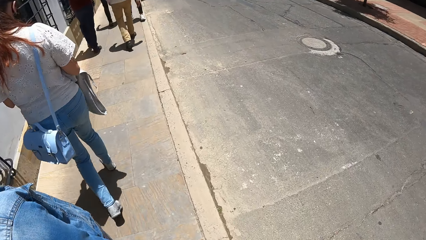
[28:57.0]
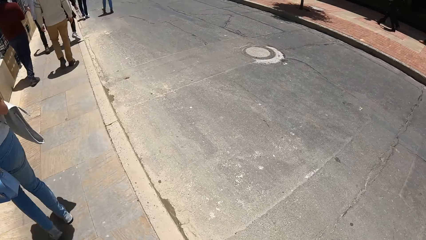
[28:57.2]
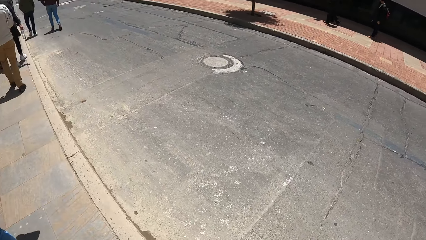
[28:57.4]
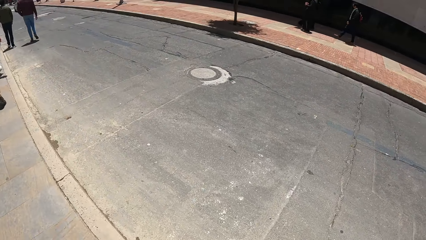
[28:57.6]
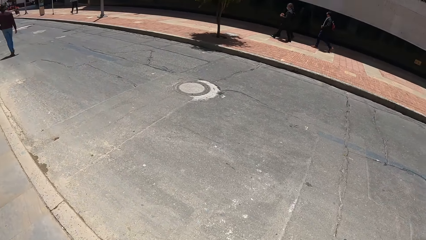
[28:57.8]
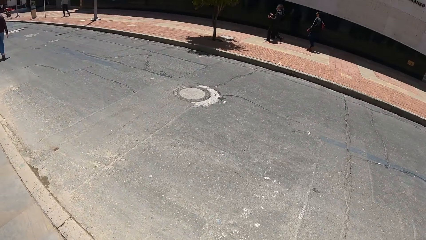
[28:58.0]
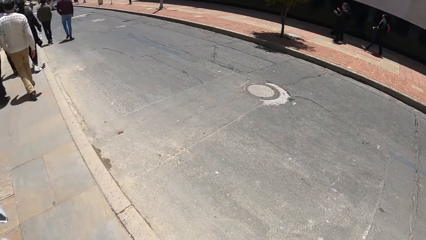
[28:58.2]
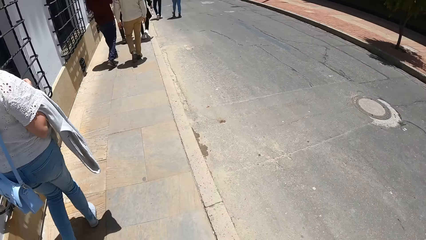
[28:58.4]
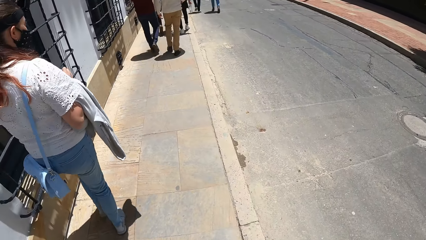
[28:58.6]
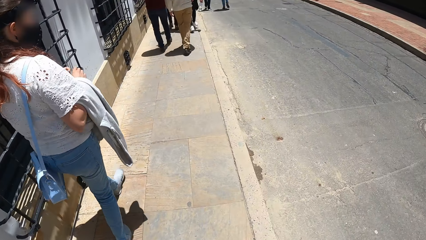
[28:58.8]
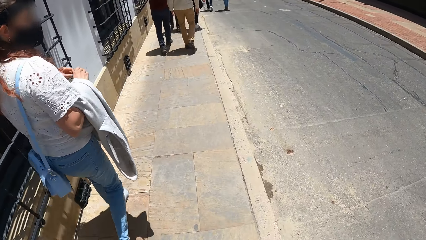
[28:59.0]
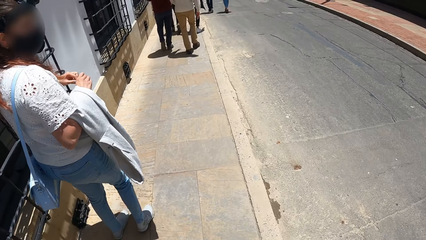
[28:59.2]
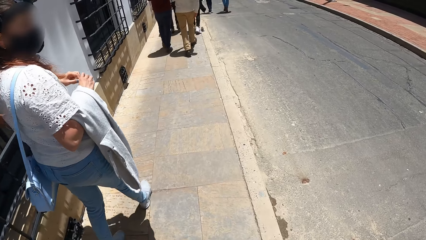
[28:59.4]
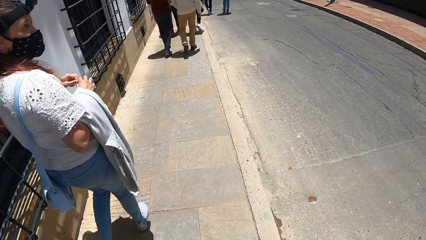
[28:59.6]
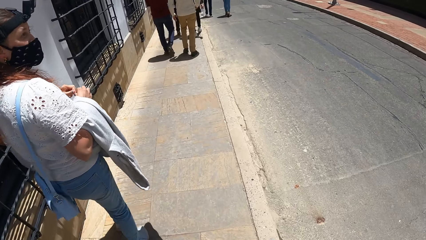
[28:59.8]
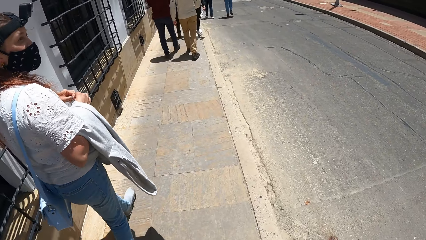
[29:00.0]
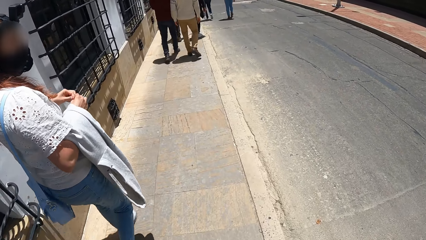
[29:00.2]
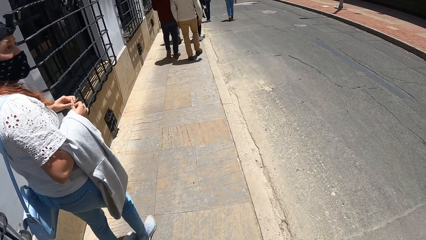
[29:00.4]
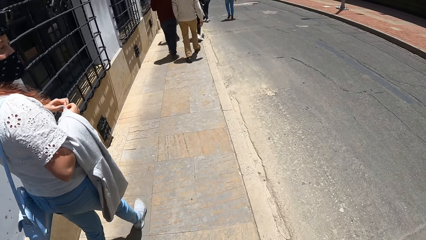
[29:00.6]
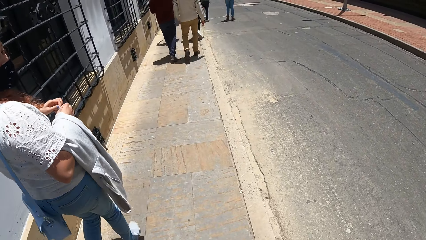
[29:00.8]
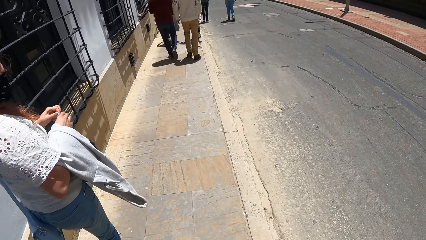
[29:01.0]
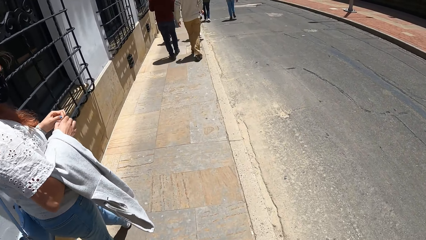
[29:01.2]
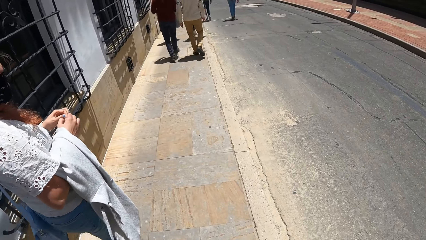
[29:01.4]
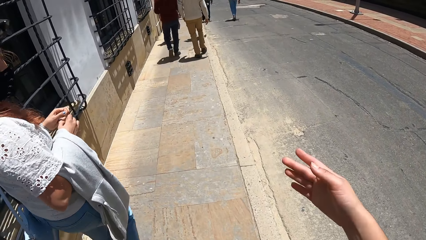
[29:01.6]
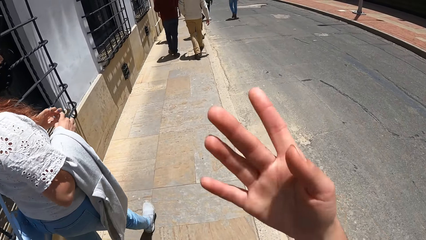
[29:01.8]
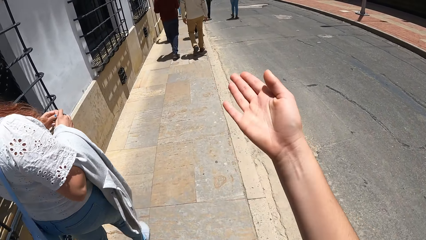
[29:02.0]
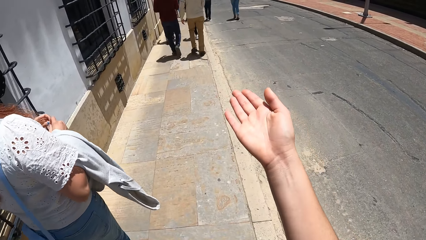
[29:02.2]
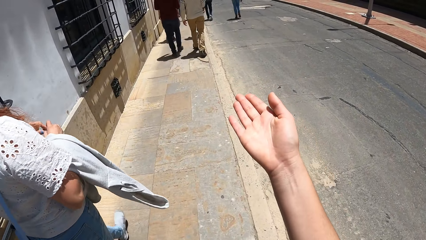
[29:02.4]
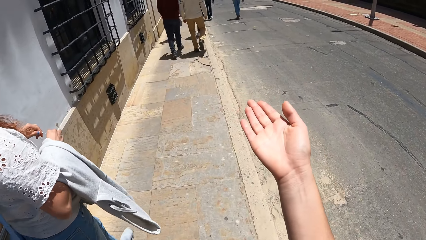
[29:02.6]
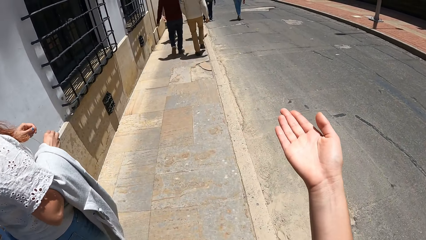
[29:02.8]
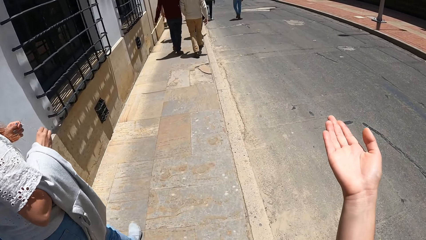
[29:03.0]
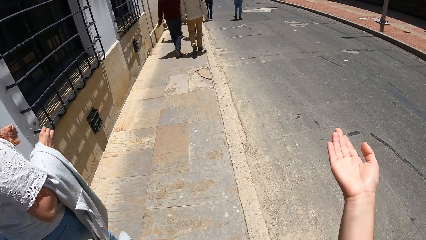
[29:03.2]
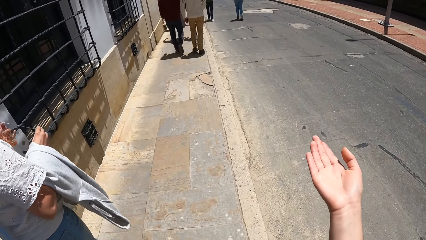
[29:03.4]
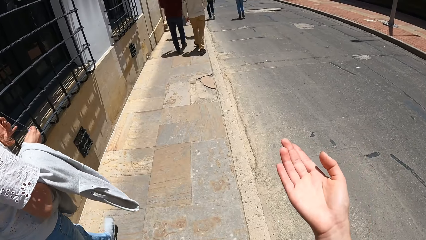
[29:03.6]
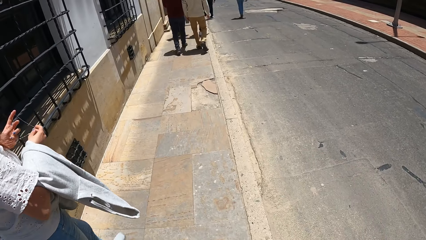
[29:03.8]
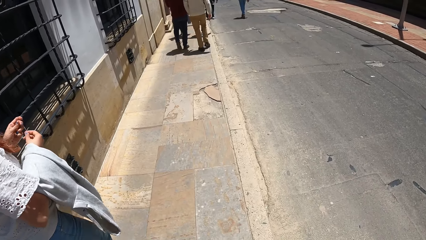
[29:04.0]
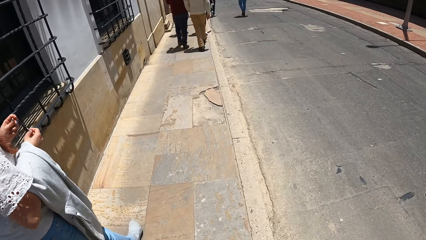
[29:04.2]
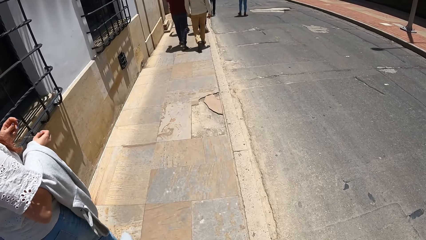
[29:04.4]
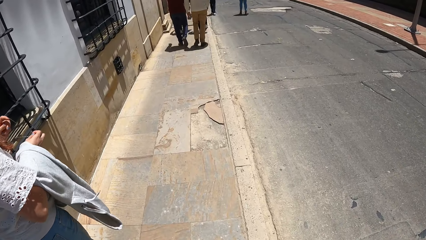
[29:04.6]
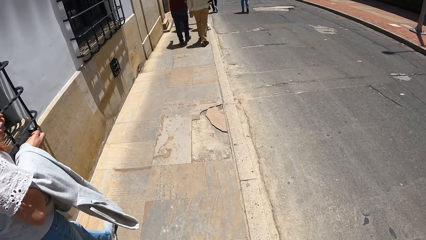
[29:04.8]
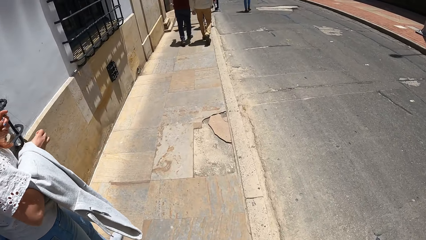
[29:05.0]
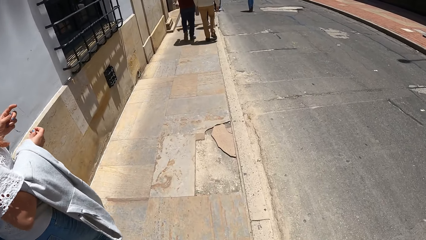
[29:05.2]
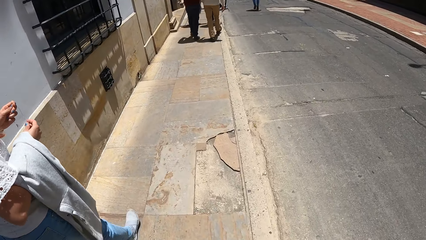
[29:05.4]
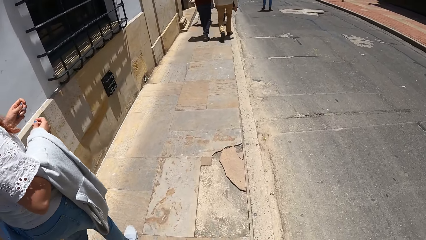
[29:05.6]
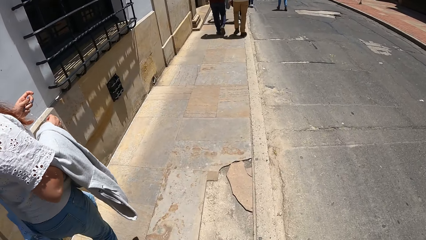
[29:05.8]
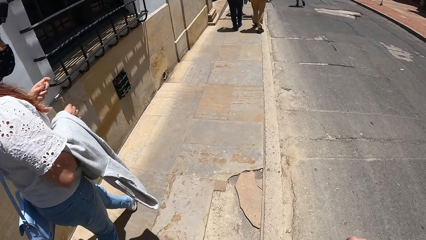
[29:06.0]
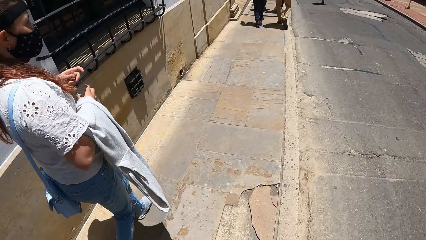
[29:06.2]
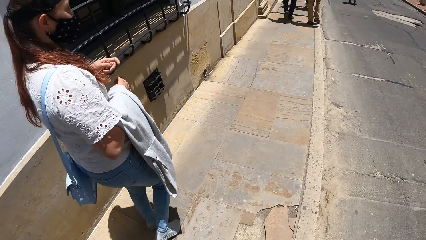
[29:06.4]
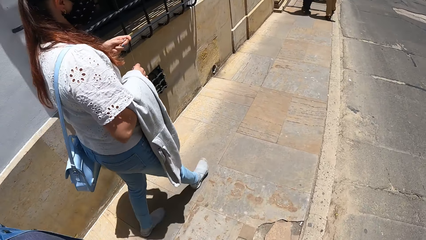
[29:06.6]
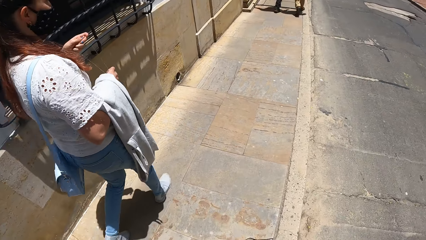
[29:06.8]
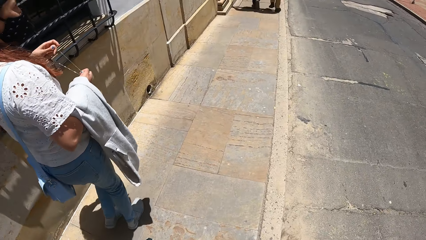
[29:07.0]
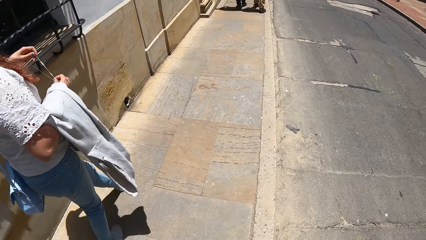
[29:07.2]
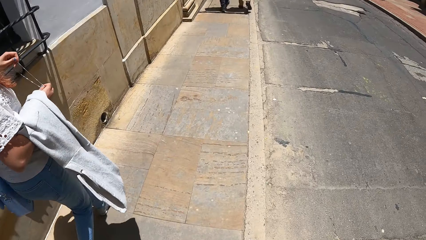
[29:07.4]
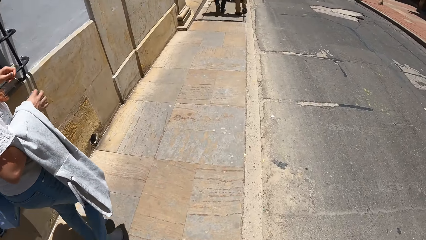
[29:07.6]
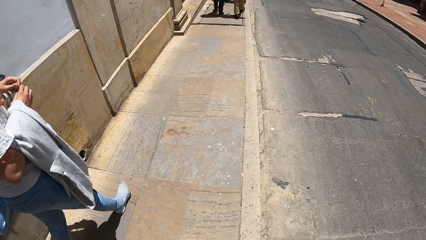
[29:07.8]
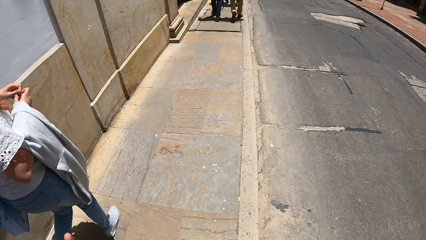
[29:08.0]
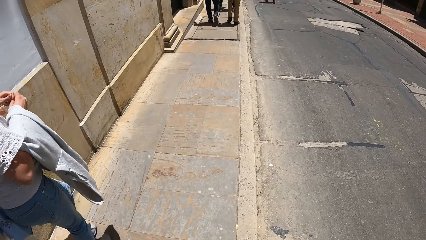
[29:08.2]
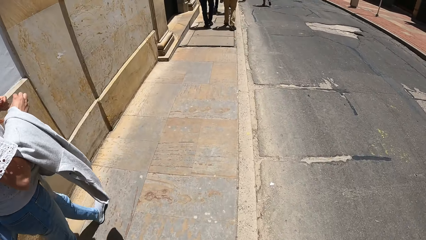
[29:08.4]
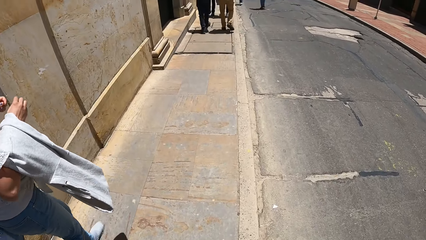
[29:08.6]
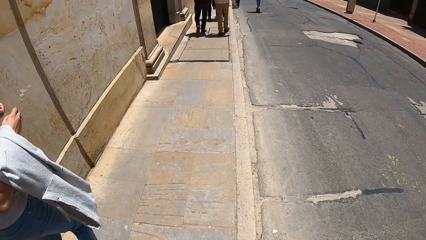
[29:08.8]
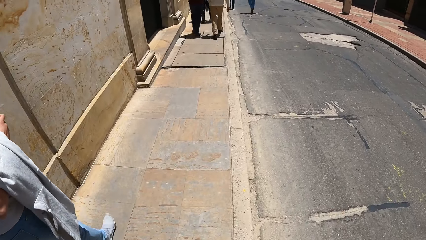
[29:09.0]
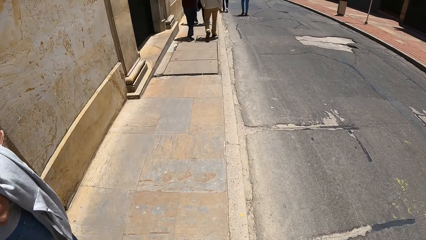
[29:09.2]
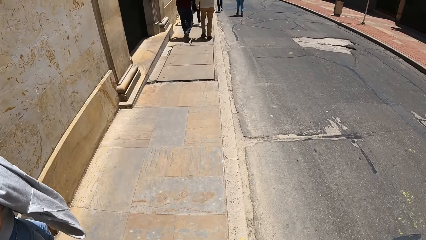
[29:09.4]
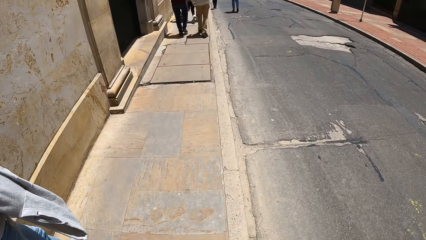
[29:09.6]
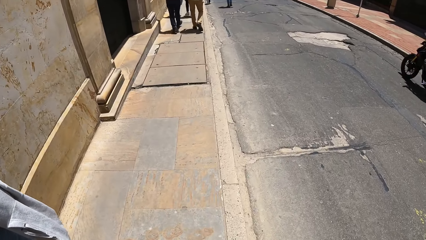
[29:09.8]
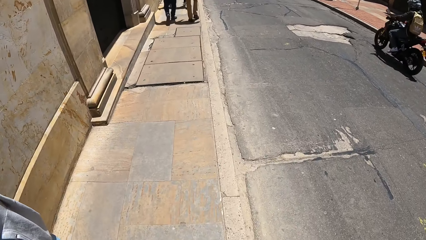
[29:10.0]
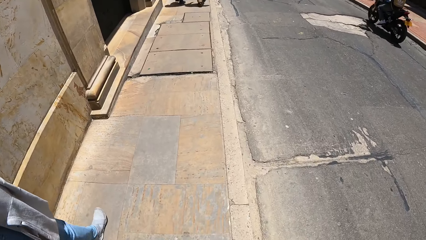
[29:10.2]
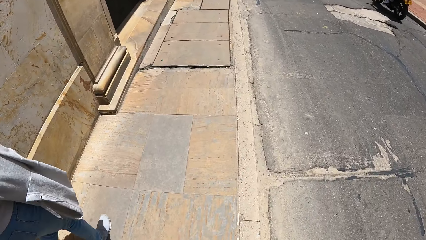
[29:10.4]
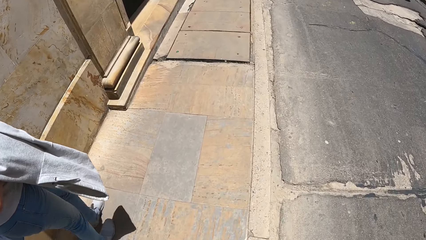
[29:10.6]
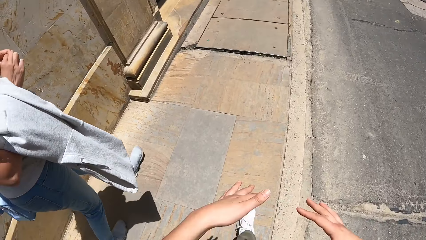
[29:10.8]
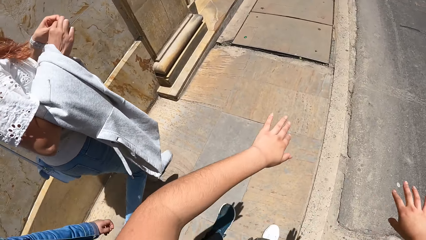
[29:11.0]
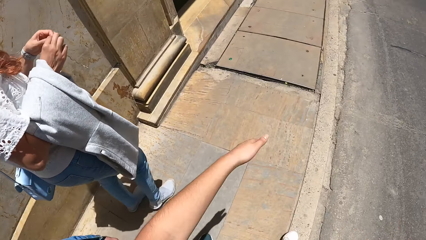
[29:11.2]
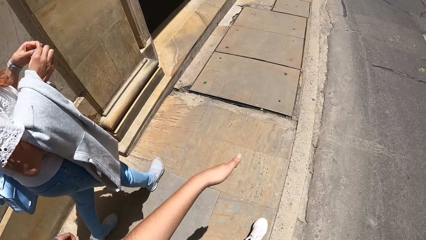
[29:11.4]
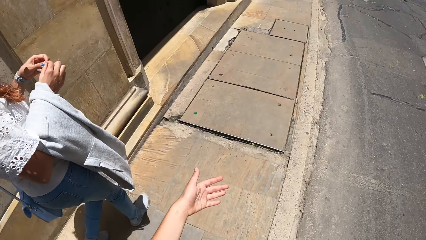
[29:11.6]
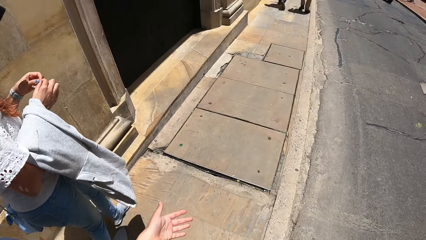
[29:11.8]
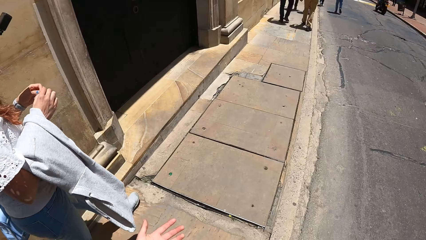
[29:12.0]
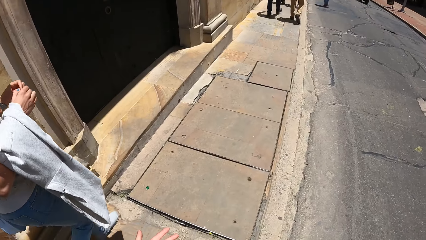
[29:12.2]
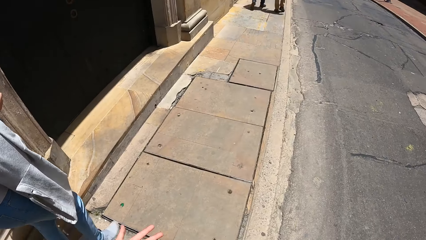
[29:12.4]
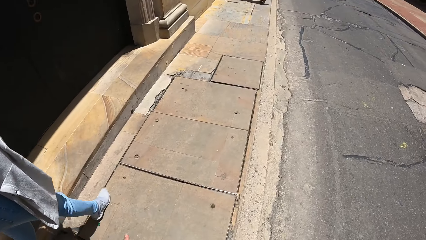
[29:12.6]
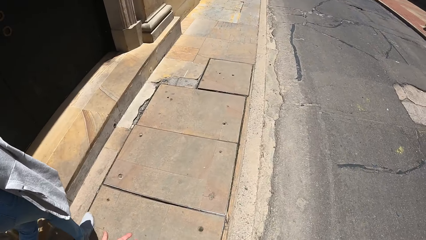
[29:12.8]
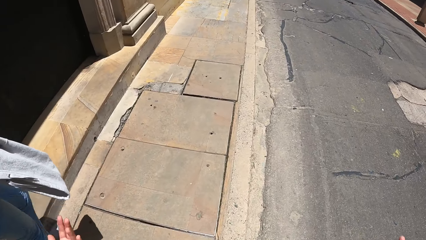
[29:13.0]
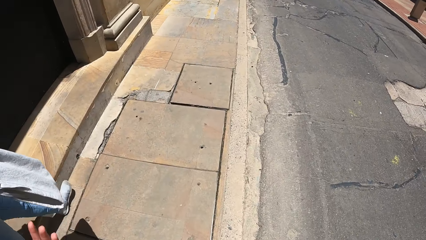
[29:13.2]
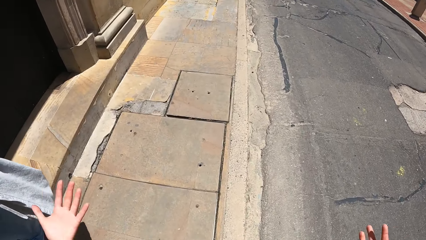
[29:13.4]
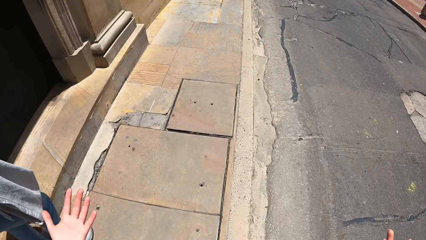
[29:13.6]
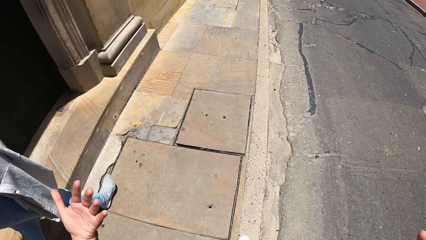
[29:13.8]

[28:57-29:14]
The woman adjusts a chain necklace with both hands. The camera wearer interacts with the woman. They raise a hand. A black motorcycle drives past them. They walk around.
